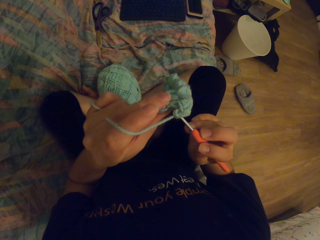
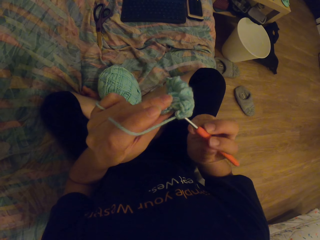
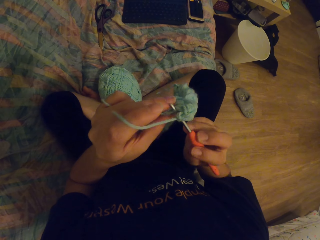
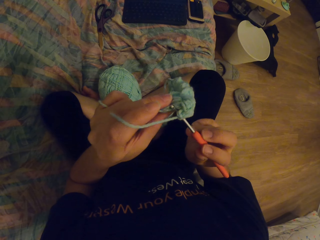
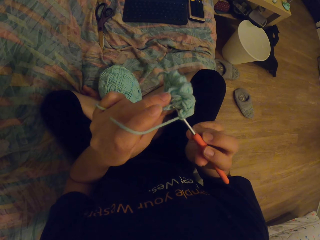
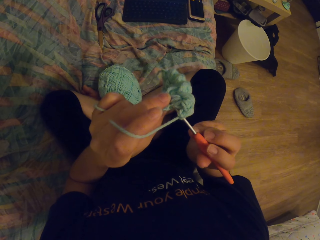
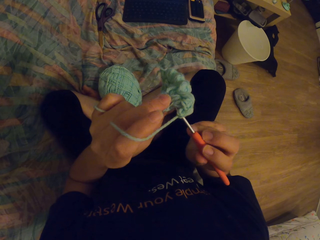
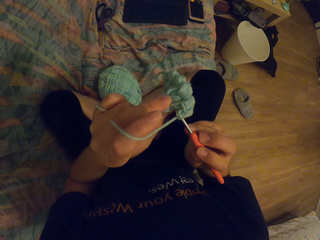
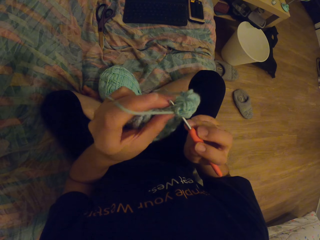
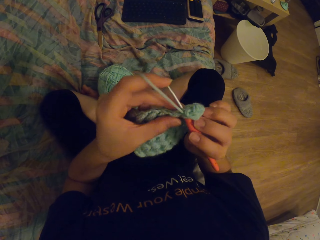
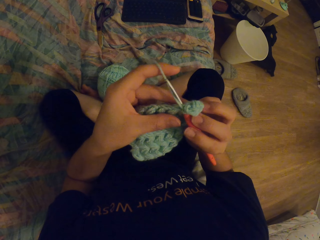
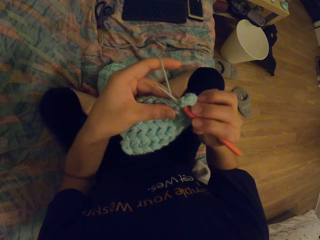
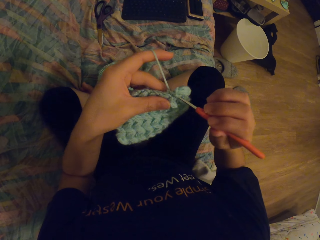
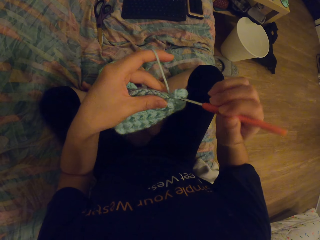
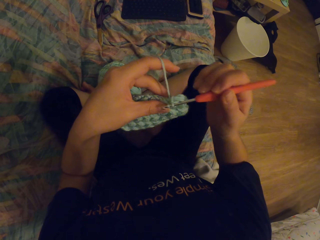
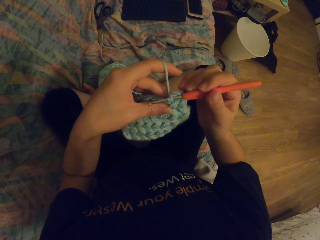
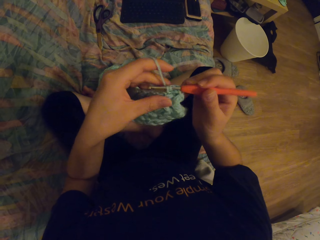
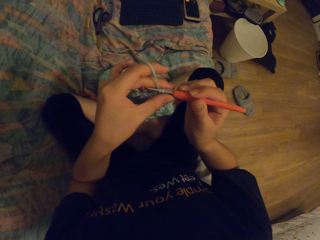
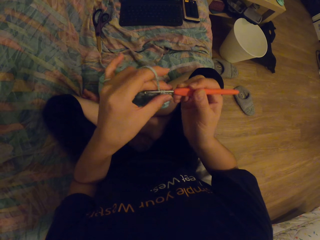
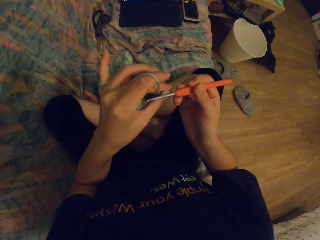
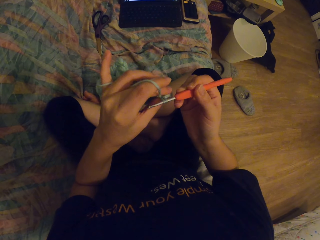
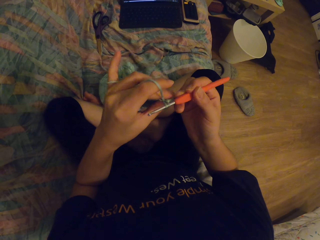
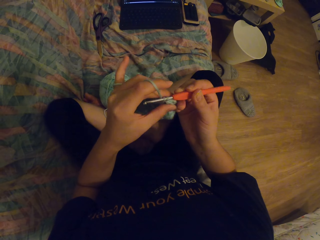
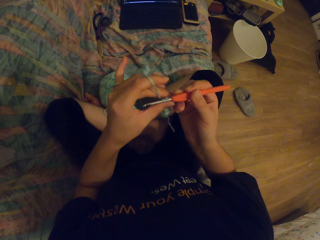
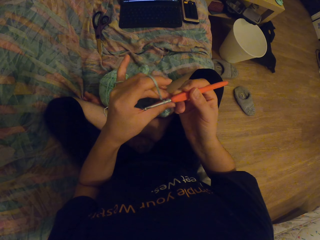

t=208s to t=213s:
The camera wearer knits a garment.

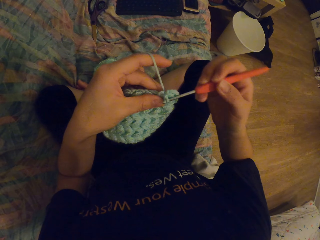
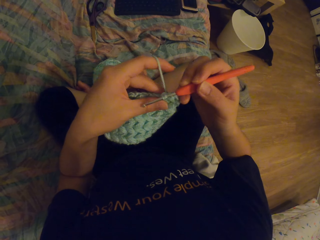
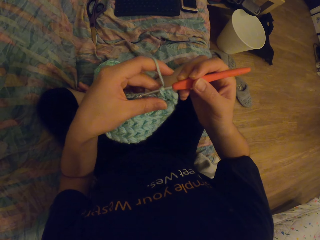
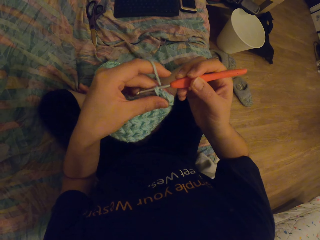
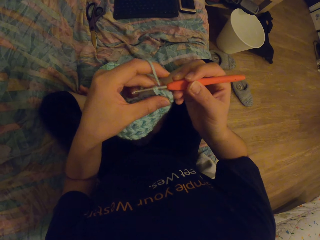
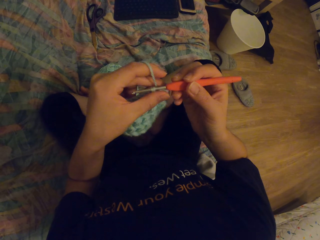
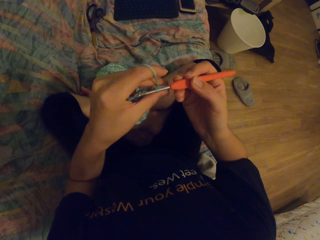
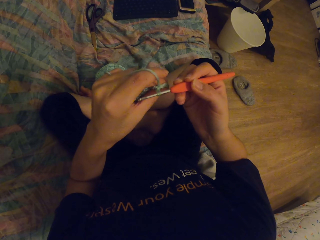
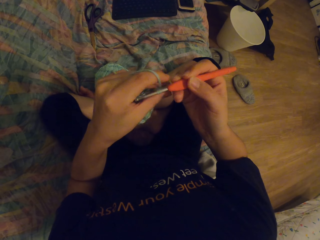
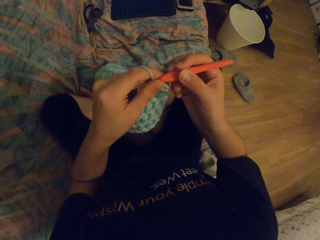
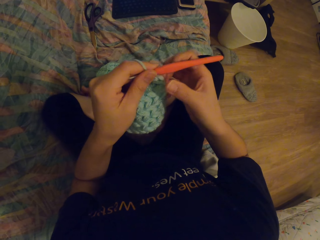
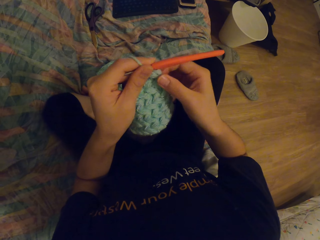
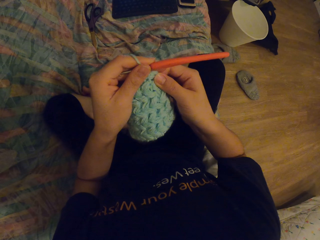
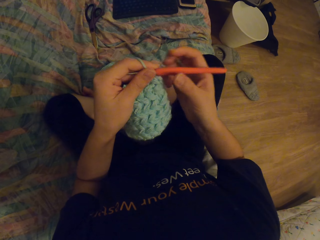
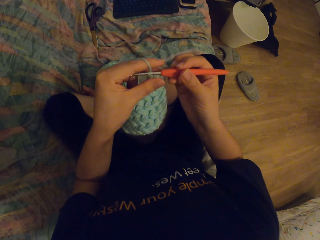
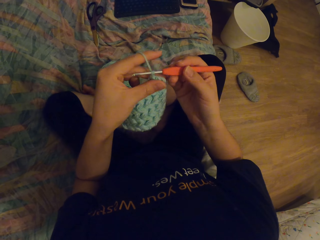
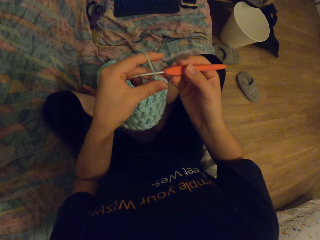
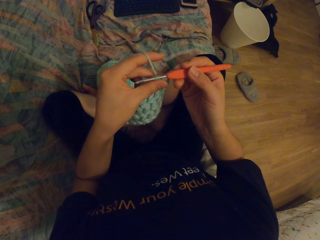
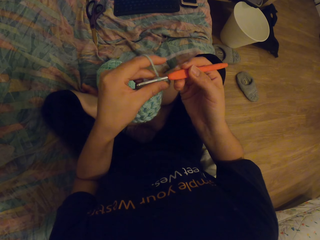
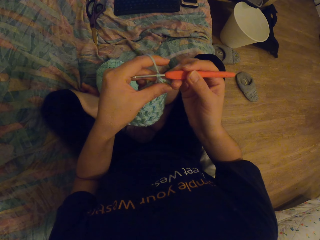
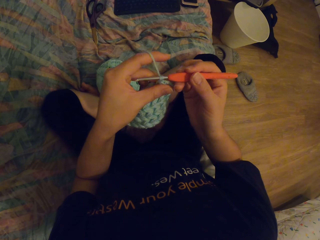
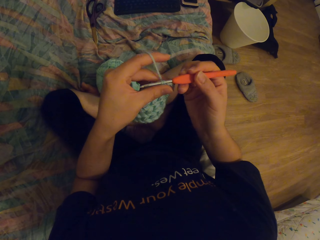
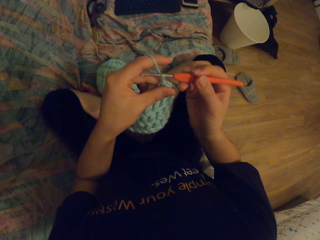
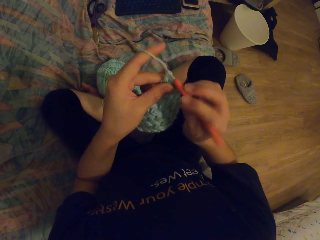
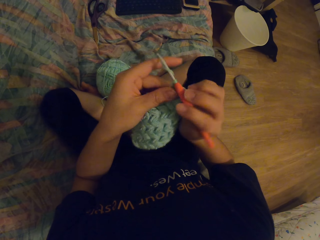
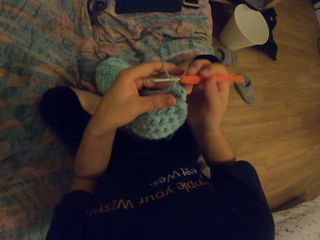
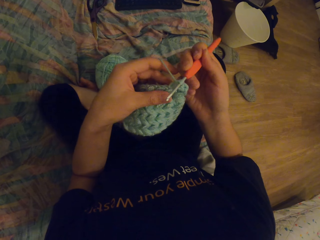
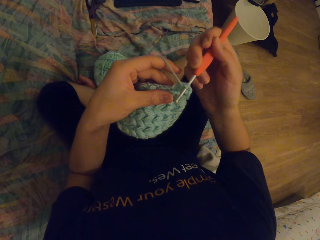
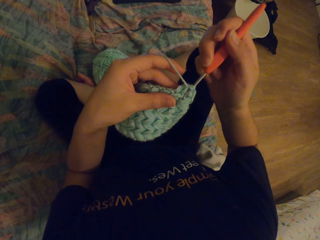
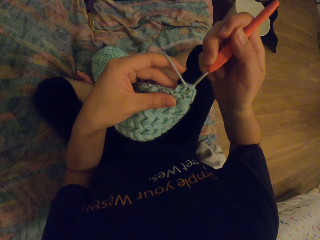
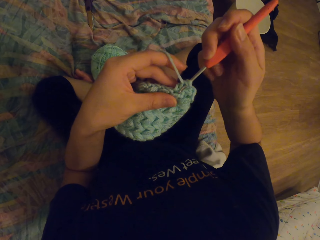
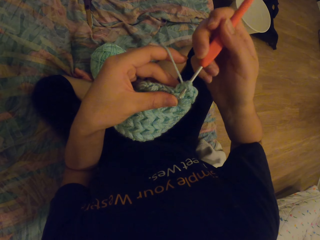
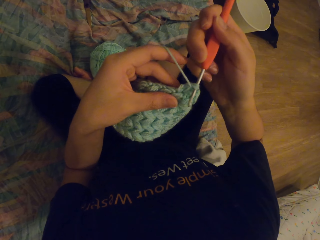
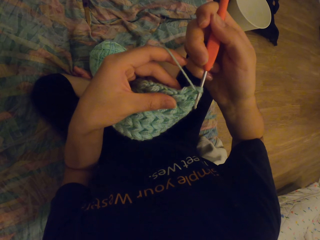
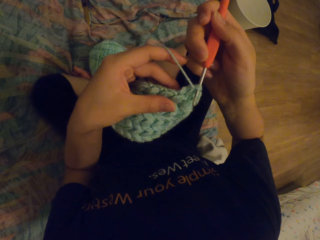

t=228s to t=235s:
The camera wearer knits the garment with a needle.

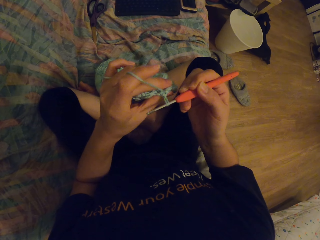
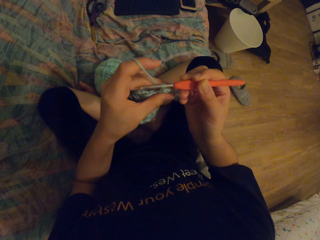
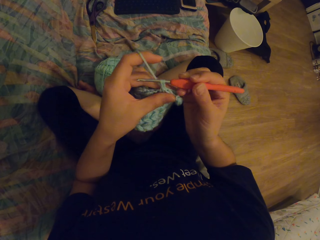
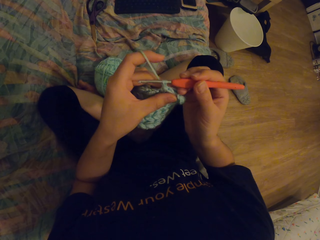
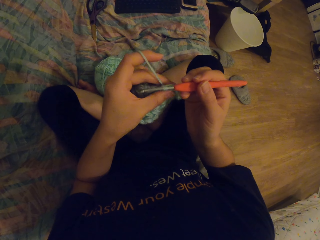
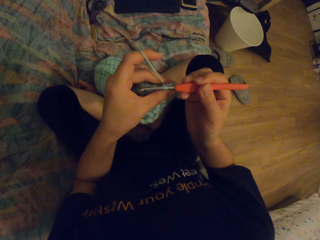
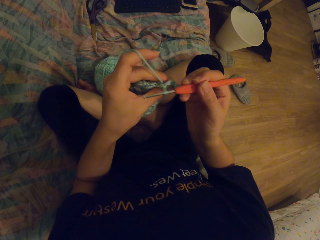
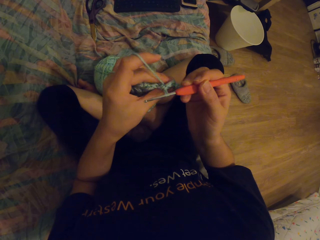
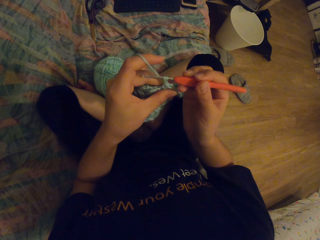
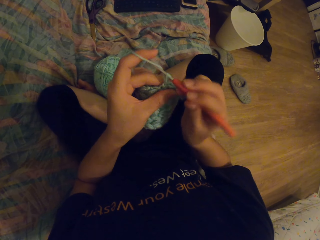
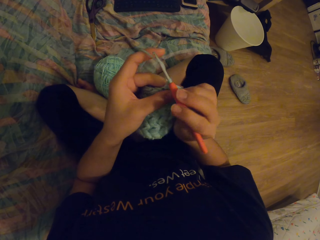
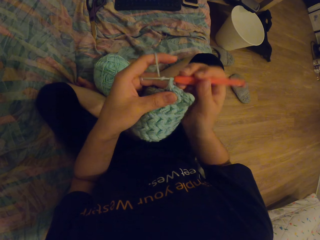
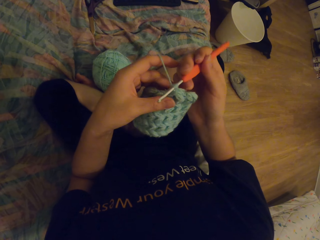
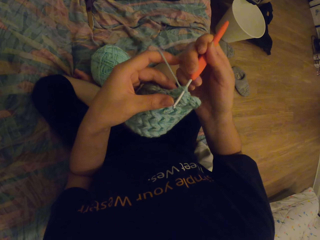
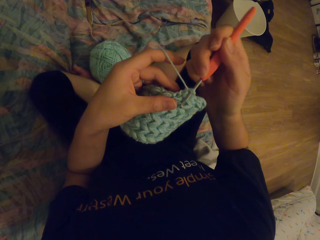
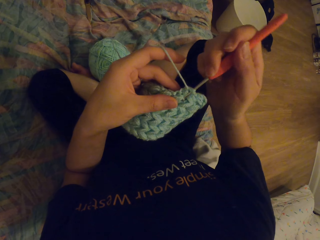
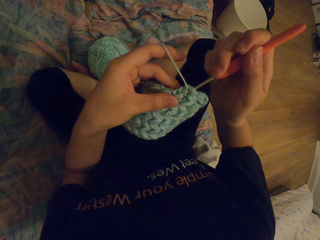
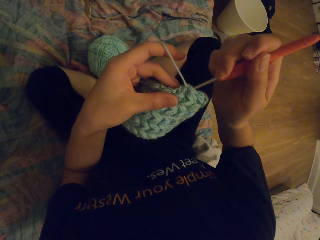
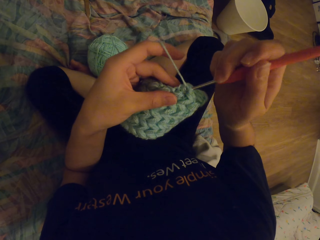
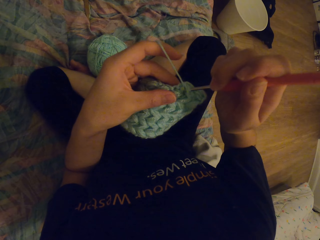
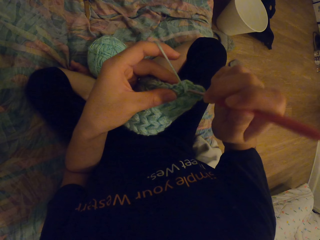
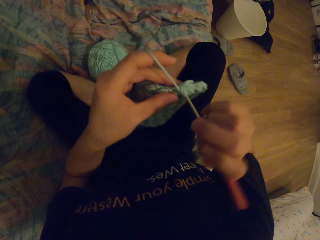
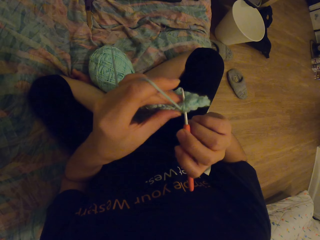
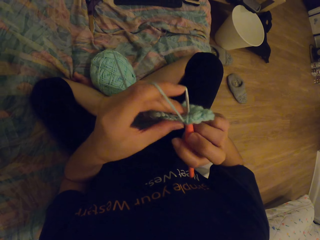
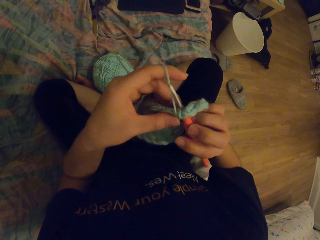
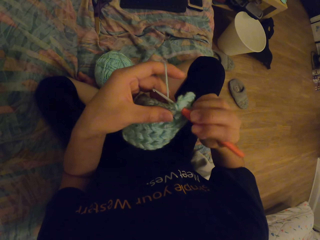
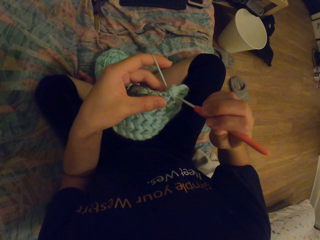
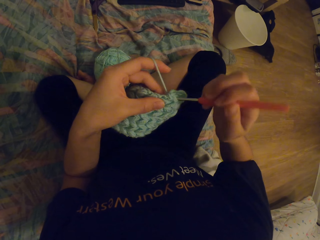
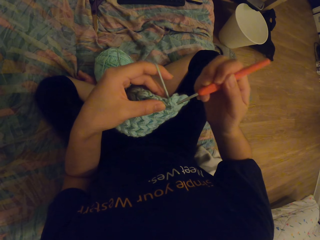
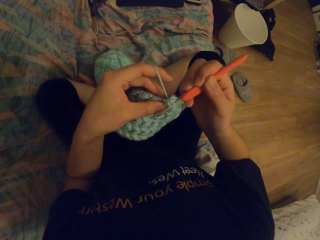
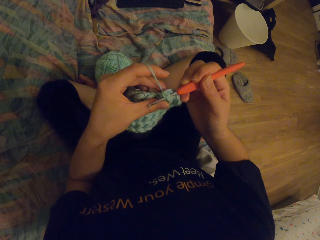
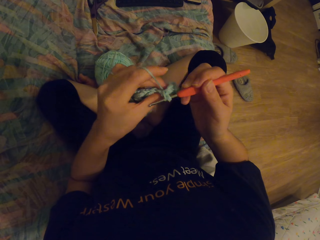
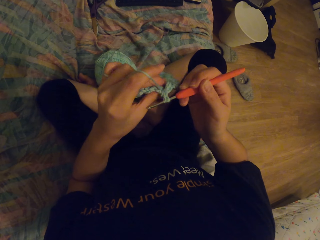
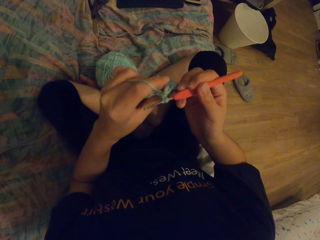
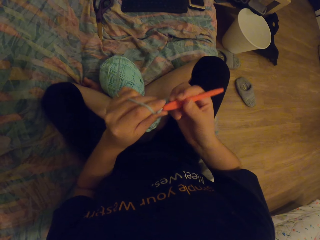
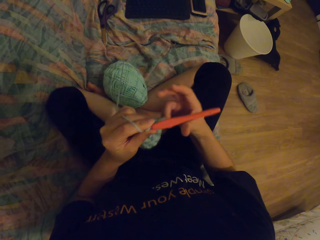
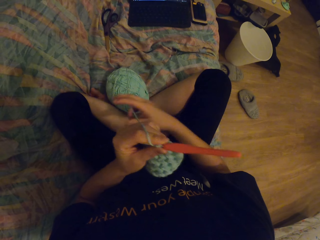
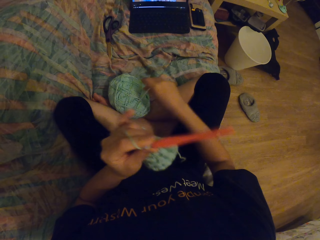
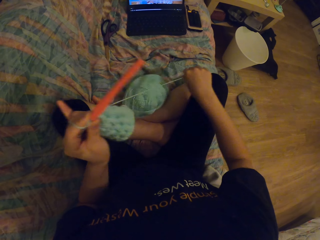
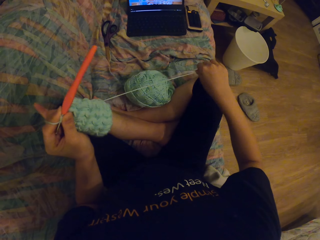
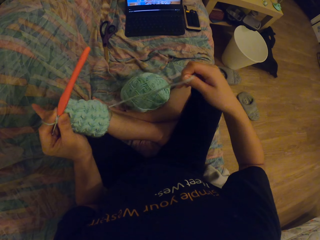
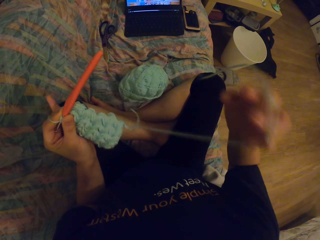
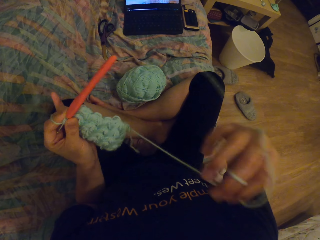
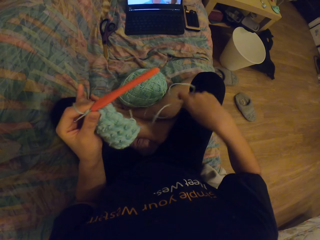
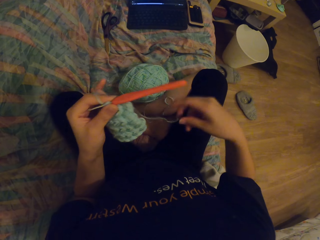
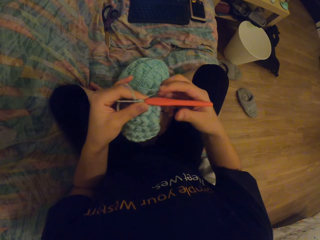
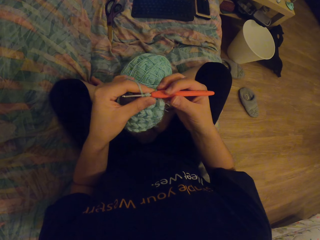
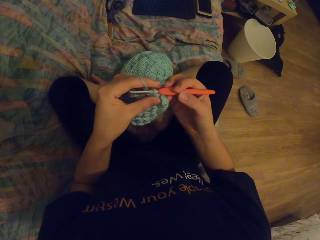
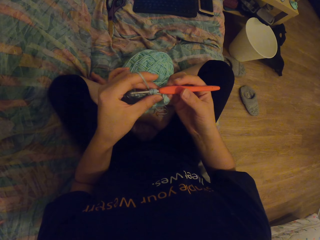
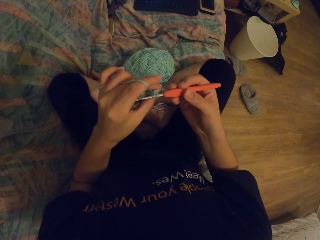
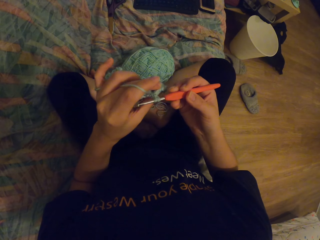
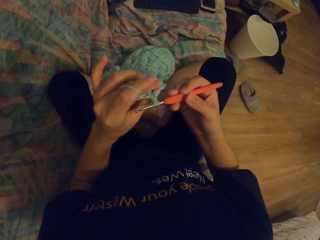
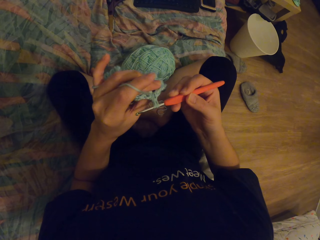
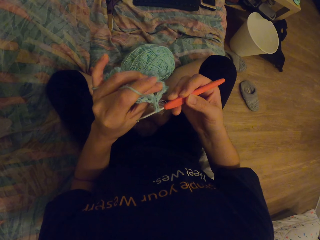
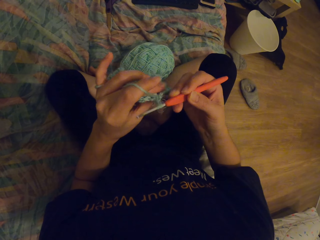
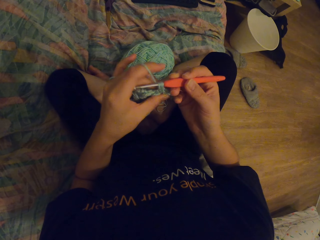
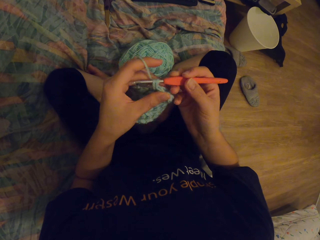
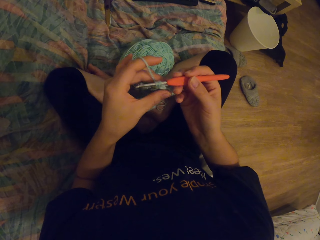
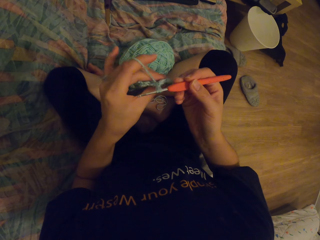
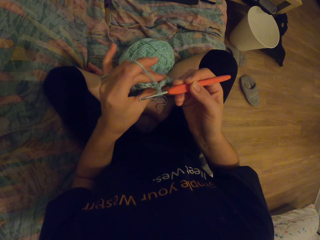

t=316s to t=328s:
The camera wearer knits a garment with a needle. They pull the knitting thread.
